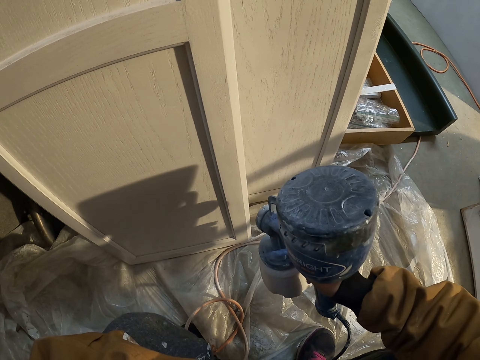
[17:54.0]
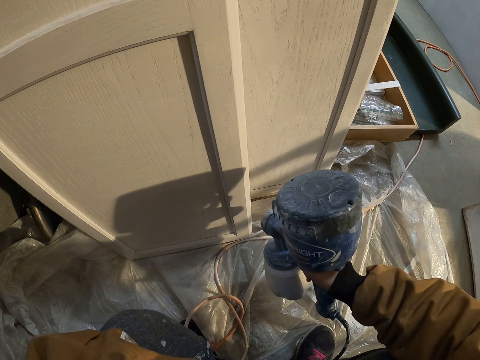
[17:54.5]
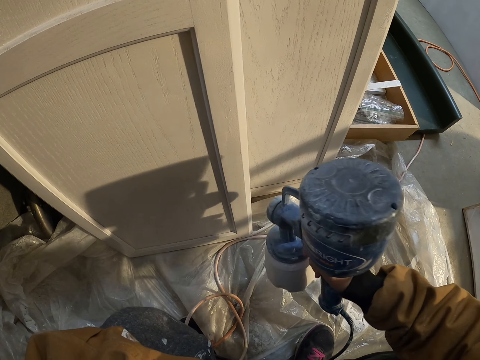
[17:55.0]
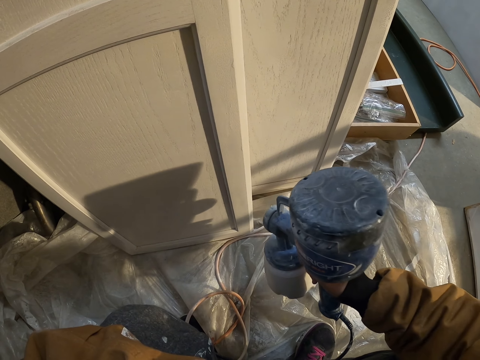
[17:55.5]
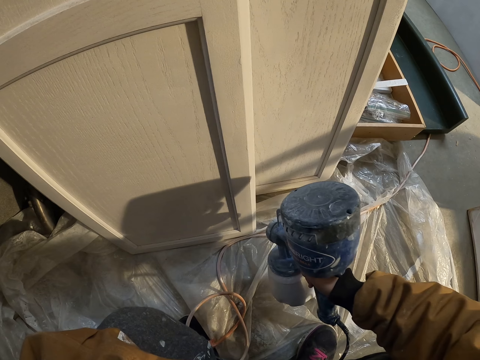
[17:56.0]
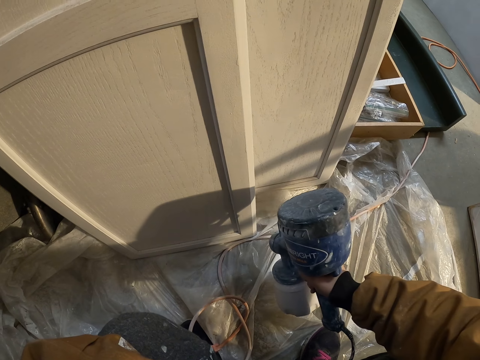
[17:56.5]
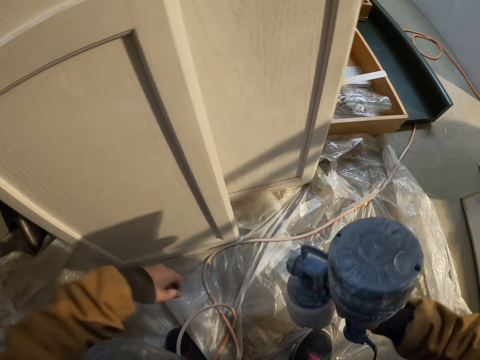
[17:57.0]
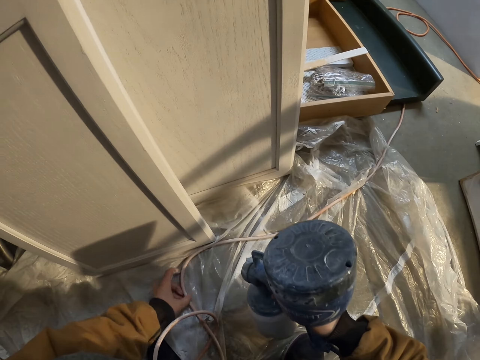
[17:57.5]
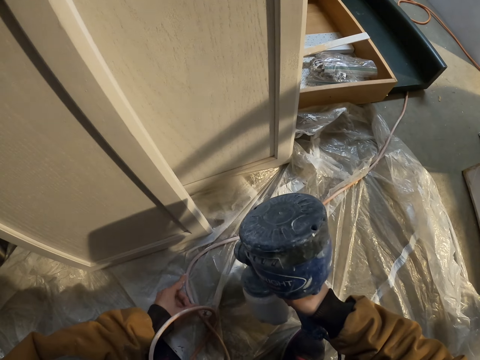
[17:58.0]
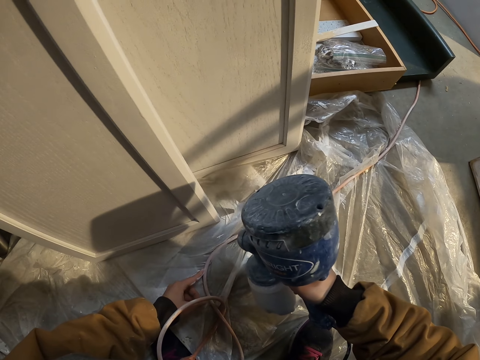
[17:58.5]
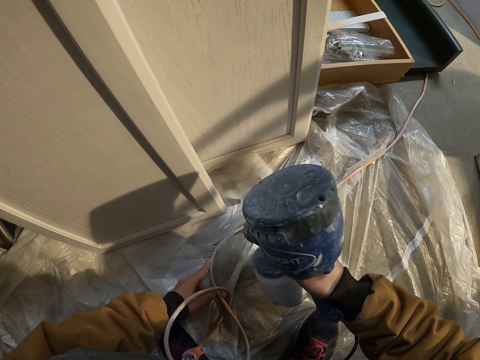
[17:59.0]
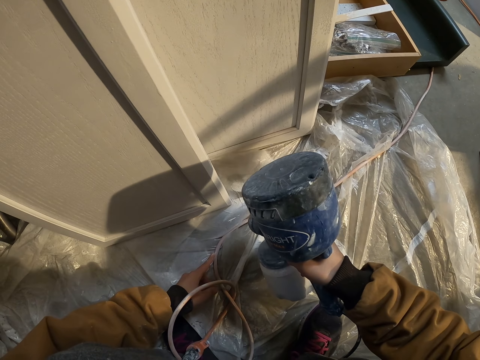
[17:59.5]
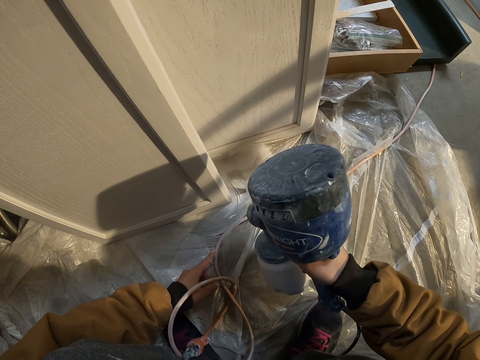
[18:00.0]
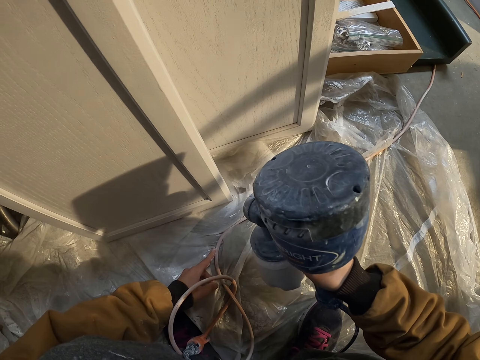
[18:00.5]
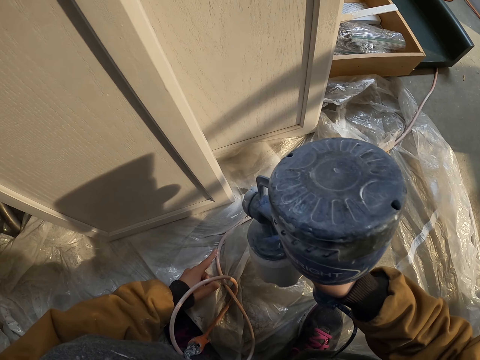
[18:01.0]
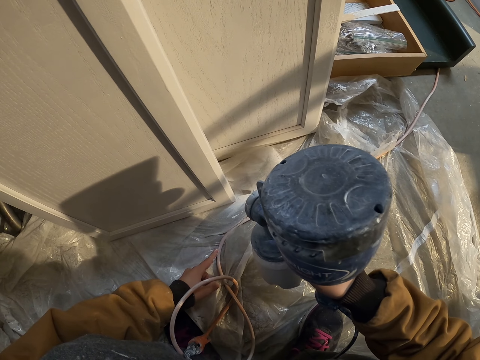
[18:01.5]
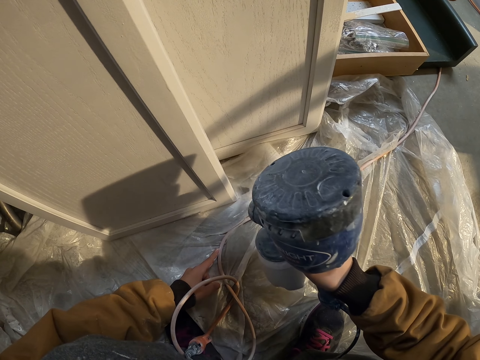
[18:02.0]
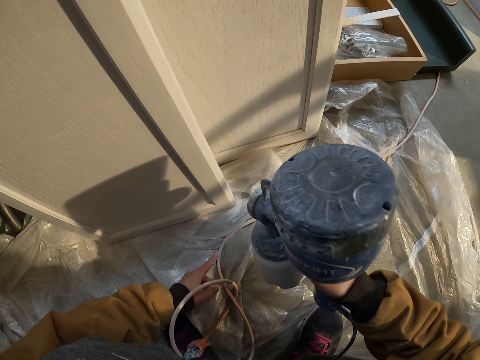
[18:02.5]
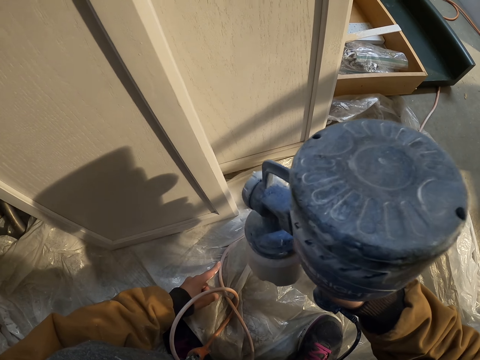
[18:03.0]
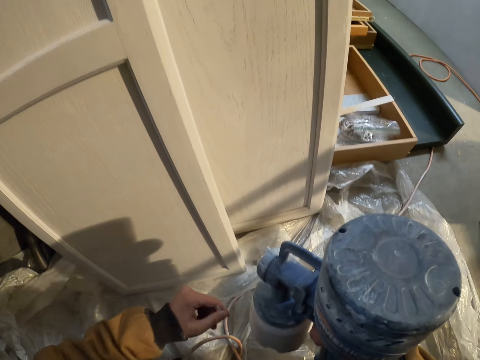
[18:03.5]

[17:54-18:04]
The camera wearer touches the tube. They adjust the cable. They spray the board.

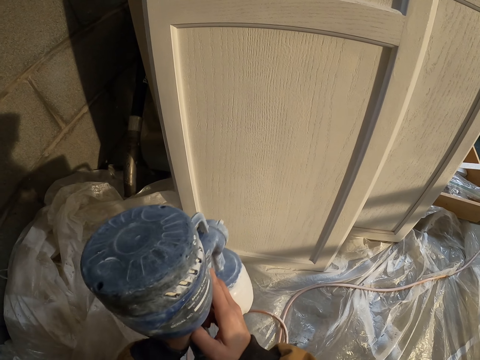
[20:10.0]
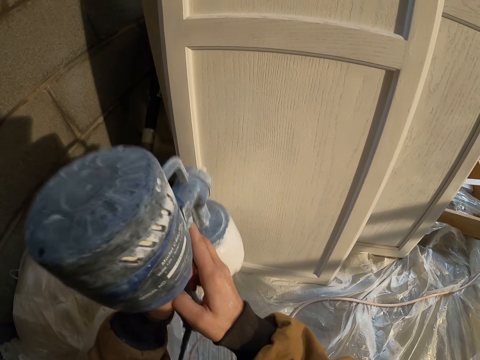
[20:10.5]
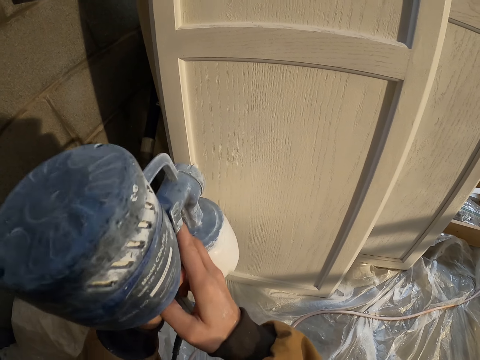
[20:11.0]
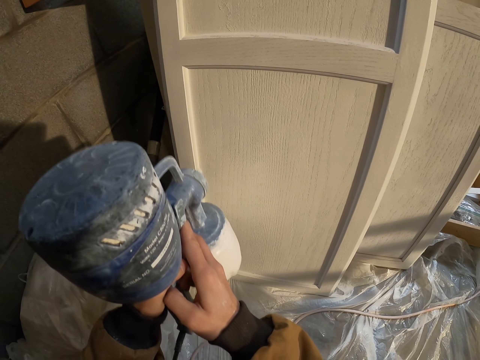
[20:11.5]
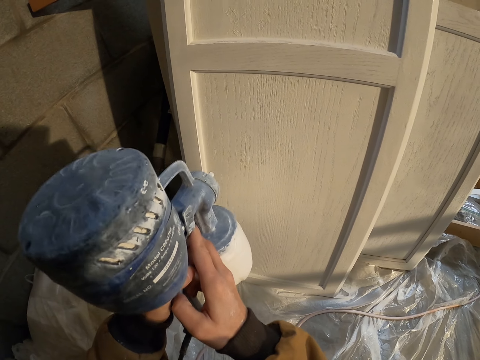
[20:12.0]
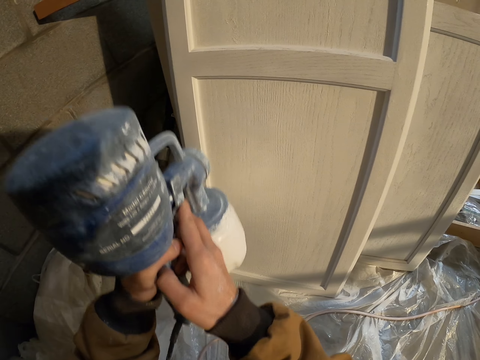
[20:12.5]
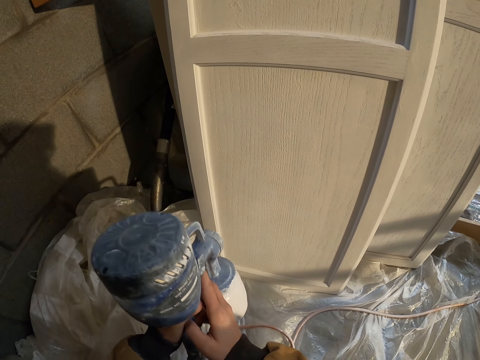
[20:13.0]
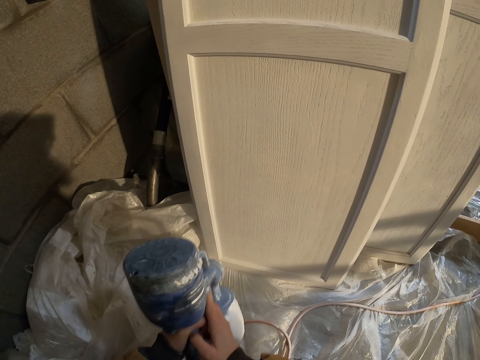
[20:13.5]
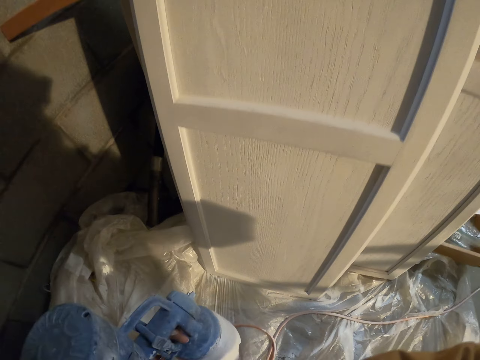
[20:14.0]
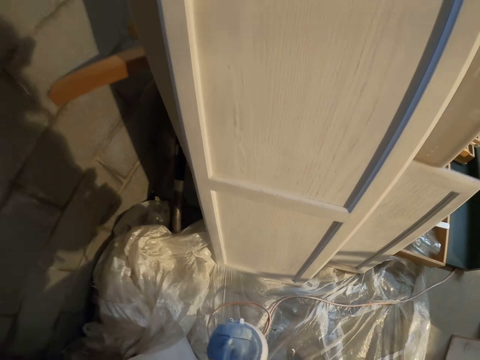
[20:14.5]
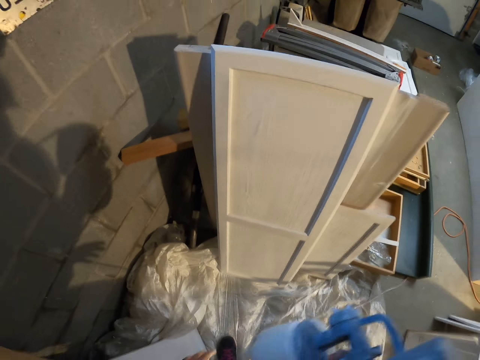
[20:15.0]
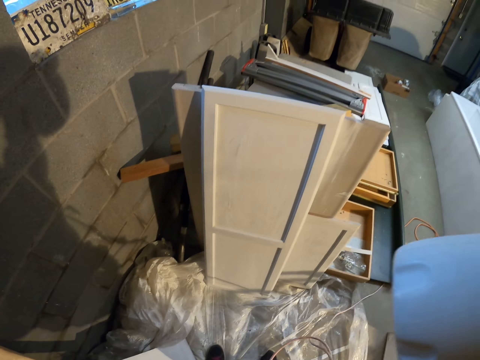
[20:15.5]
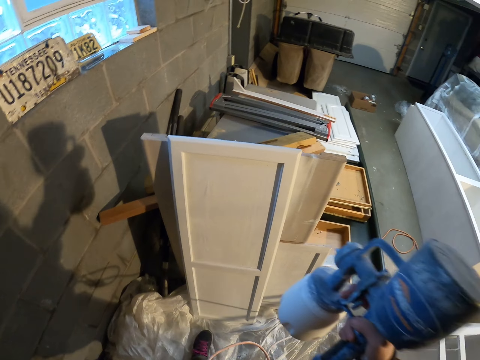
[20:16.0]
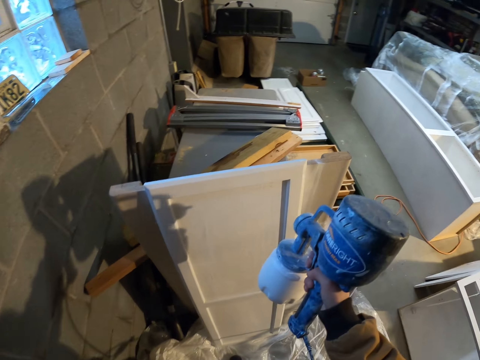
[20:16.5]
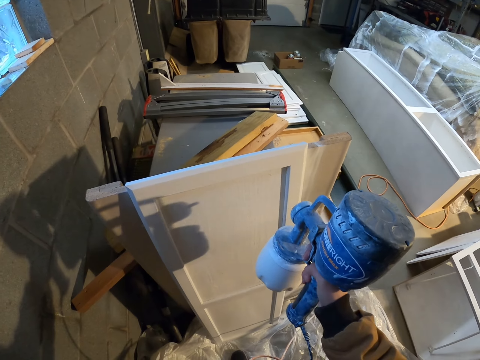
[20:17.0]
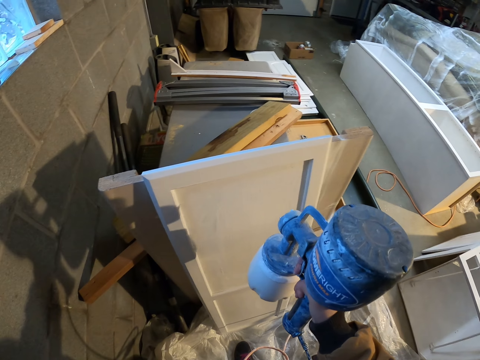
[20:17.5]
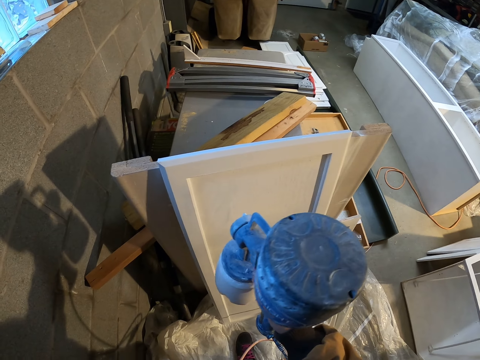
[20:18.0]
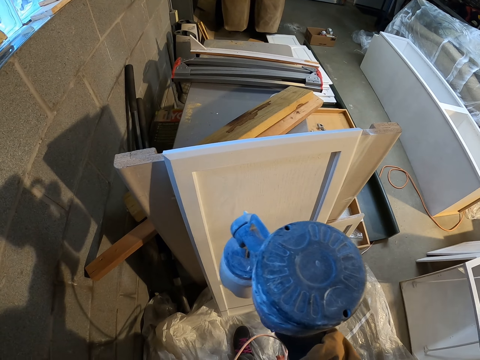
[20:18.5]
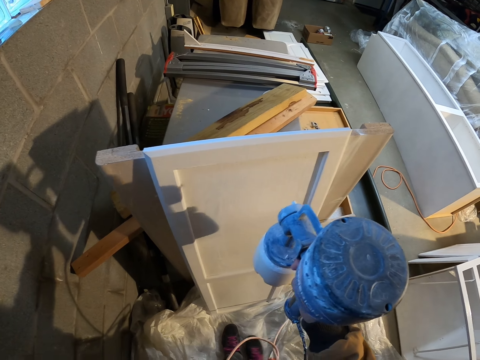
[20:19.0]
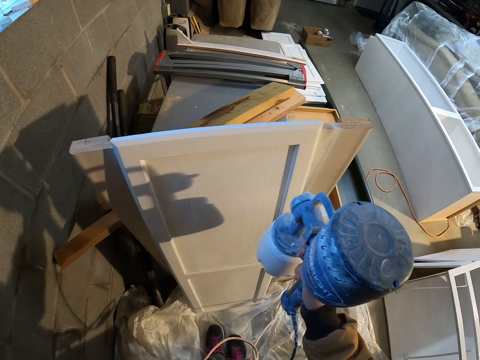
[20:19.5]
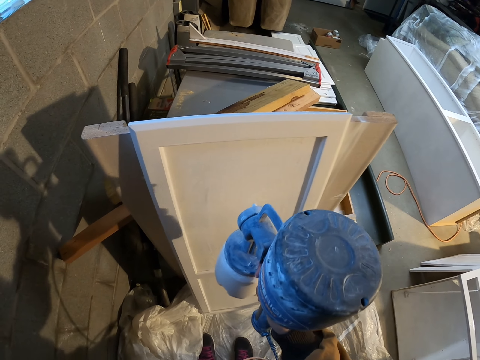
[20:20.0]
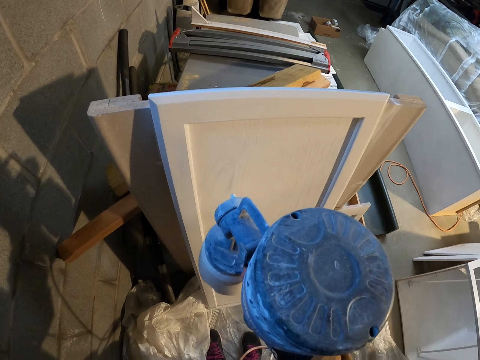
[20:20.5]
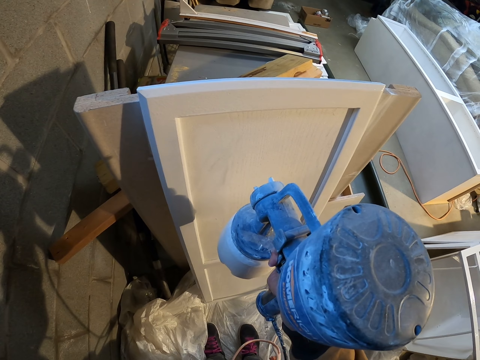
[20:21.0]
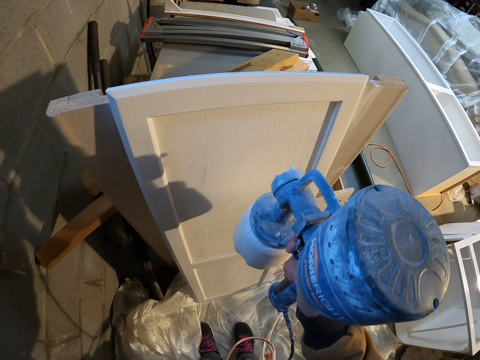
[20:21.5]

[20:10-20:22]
The camera wearer lifts the paint sprayer. They spray the board. They adjust the paint sprayer. They move the sprayer. They spray the door with the paint spray gun.
